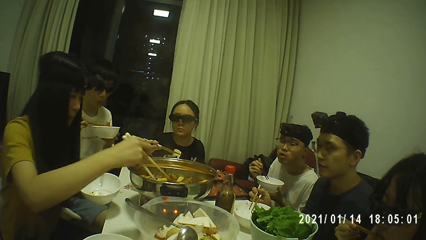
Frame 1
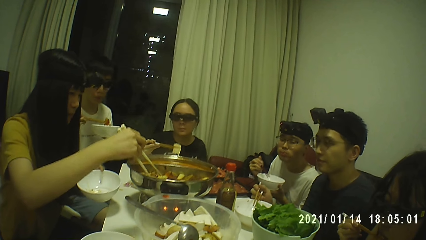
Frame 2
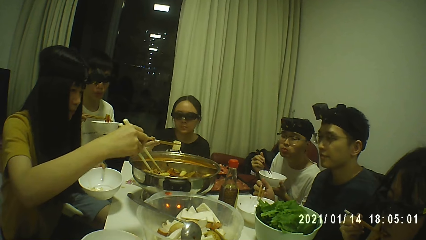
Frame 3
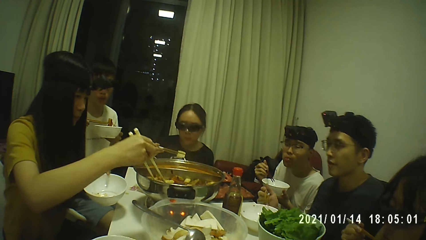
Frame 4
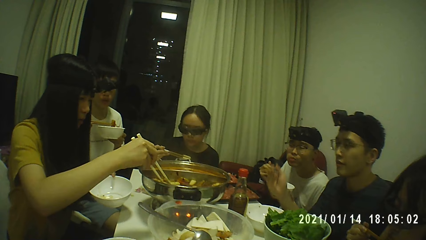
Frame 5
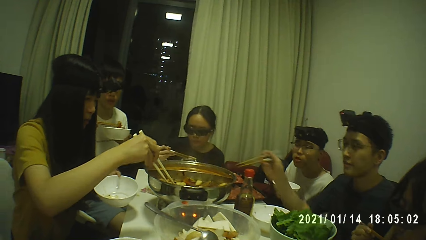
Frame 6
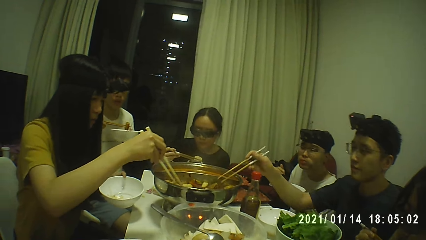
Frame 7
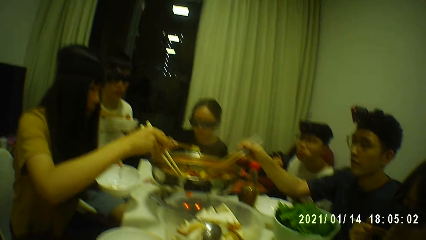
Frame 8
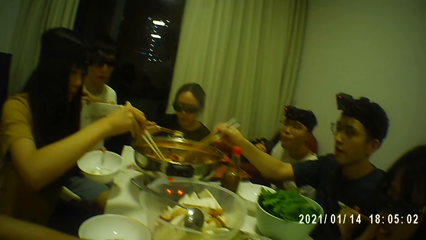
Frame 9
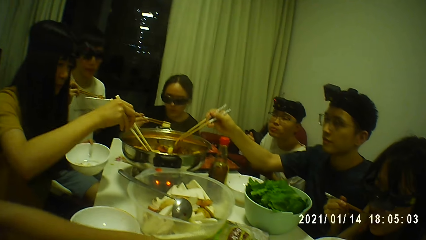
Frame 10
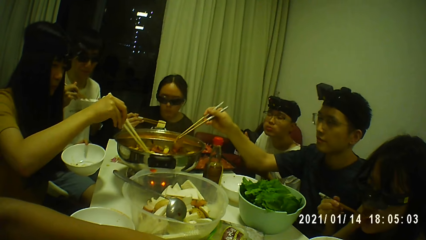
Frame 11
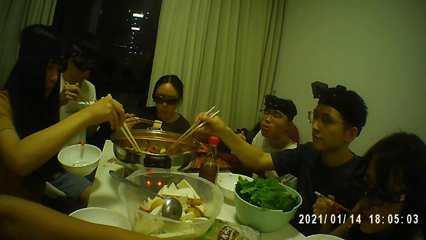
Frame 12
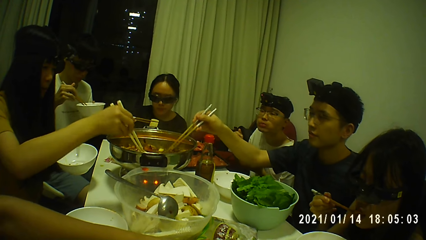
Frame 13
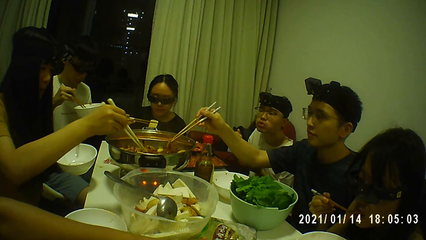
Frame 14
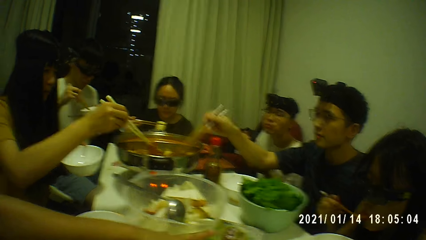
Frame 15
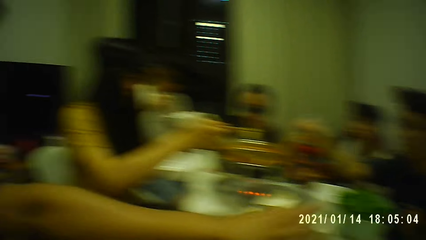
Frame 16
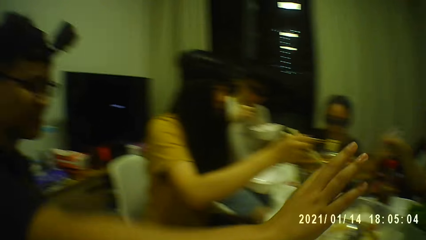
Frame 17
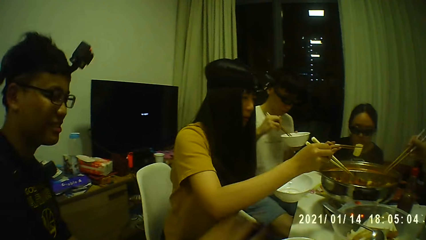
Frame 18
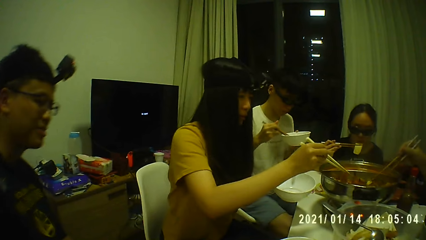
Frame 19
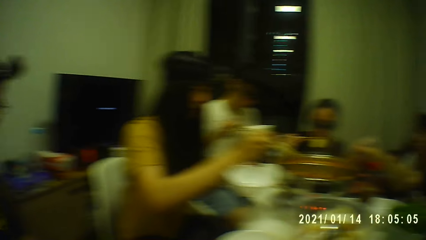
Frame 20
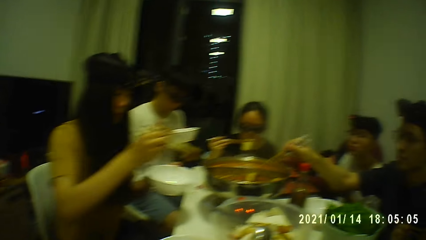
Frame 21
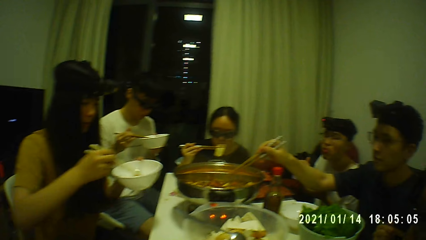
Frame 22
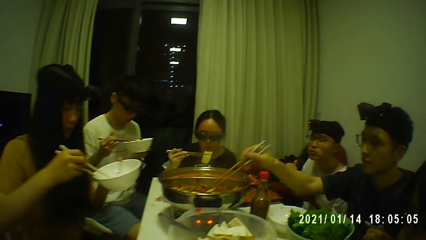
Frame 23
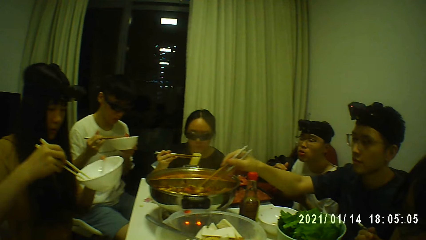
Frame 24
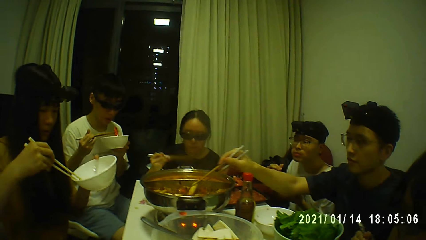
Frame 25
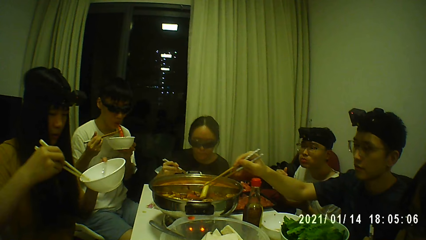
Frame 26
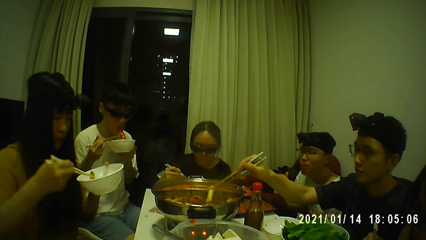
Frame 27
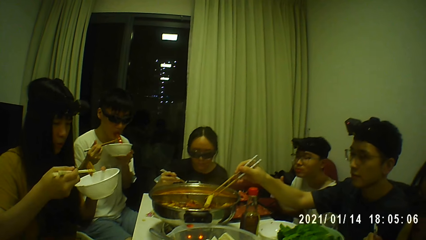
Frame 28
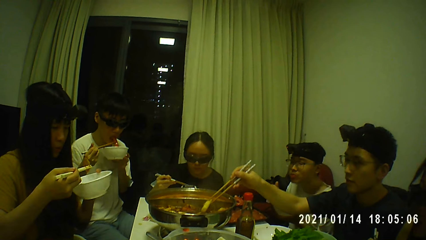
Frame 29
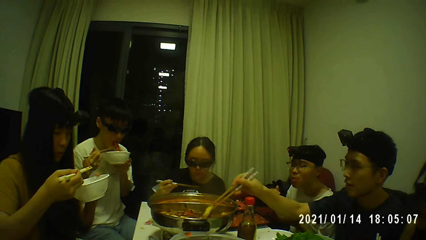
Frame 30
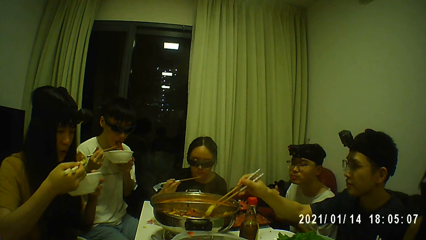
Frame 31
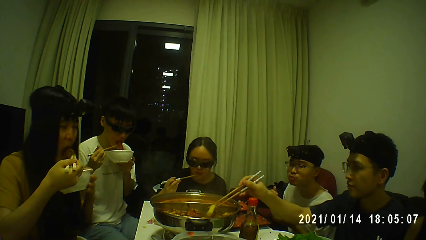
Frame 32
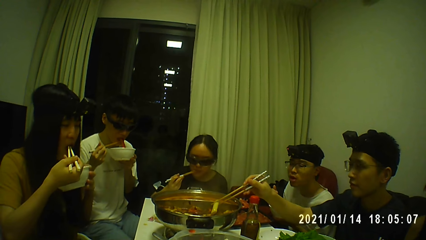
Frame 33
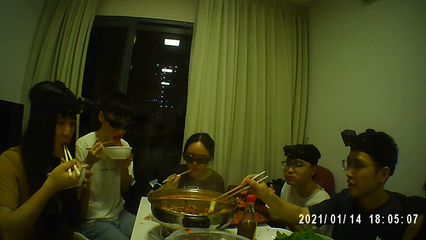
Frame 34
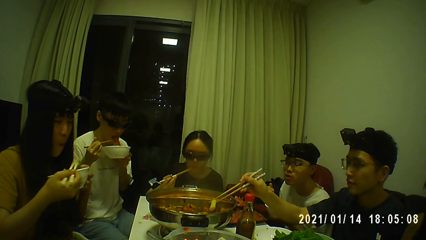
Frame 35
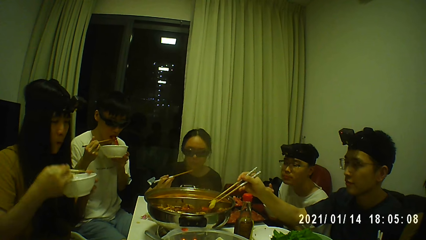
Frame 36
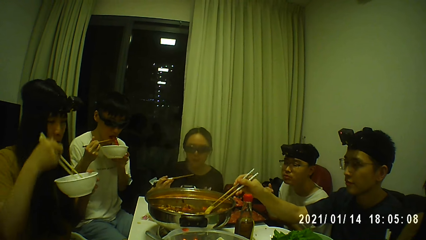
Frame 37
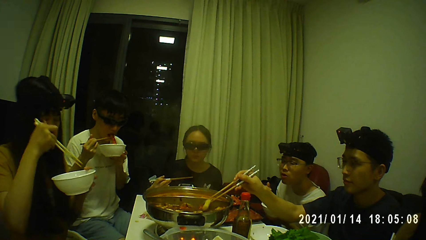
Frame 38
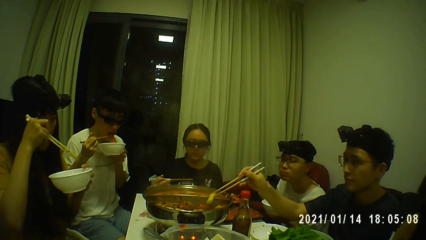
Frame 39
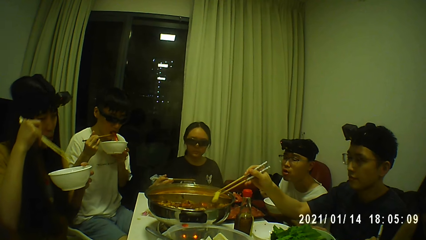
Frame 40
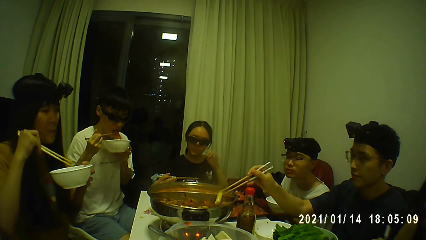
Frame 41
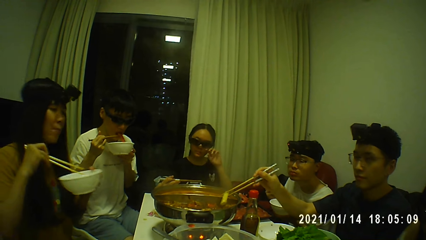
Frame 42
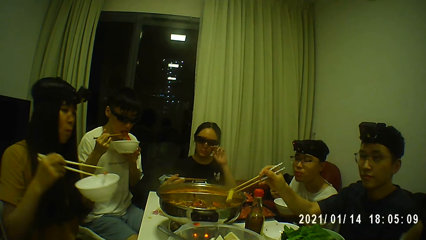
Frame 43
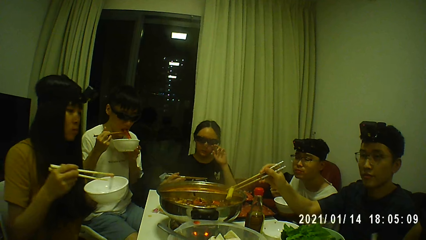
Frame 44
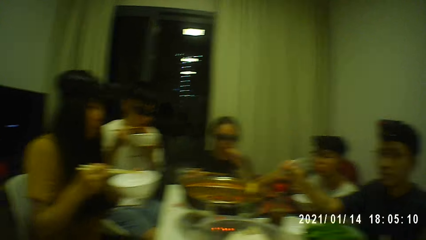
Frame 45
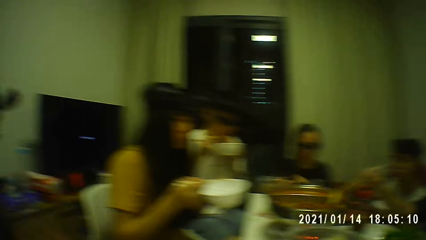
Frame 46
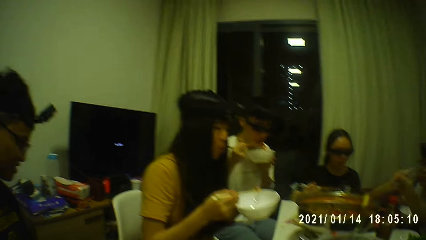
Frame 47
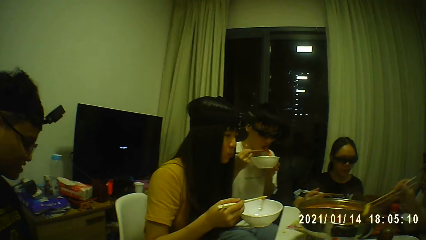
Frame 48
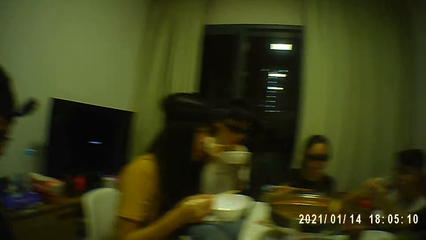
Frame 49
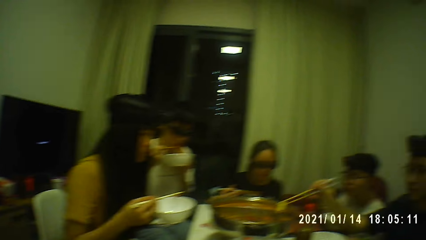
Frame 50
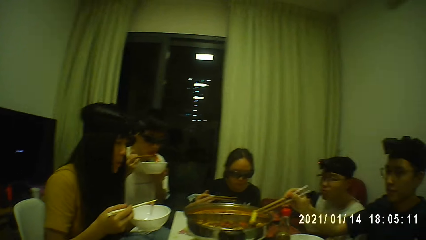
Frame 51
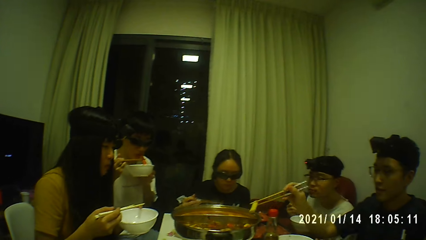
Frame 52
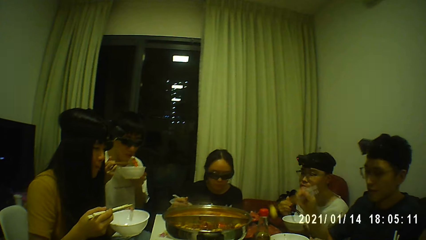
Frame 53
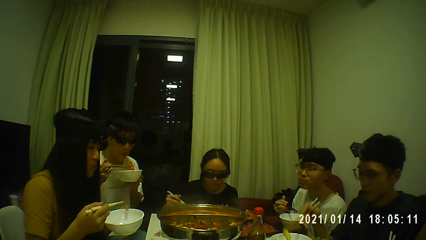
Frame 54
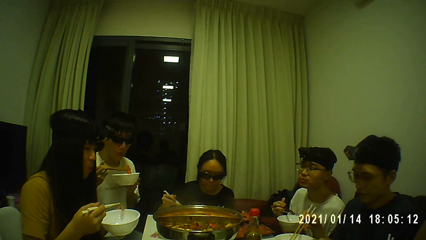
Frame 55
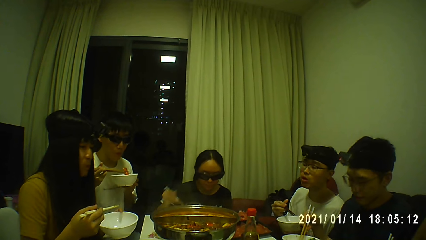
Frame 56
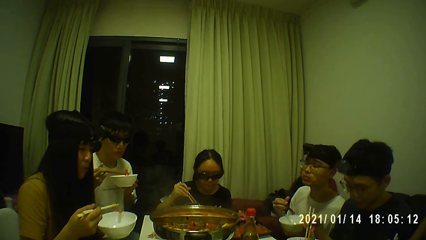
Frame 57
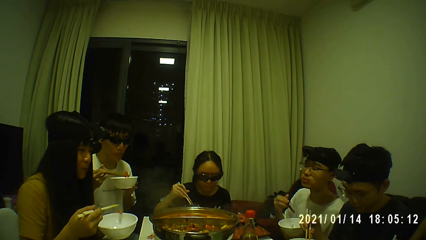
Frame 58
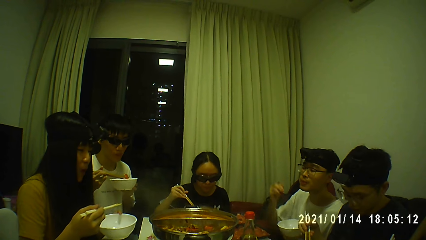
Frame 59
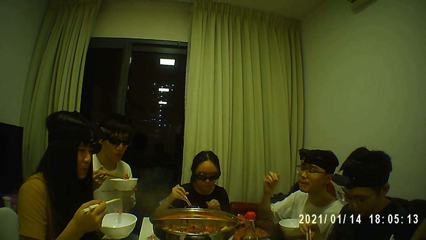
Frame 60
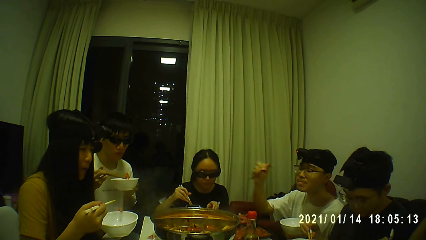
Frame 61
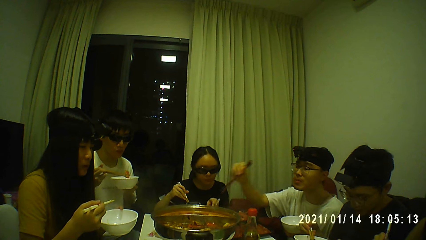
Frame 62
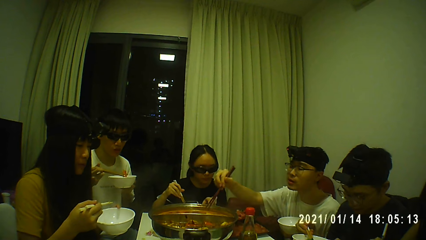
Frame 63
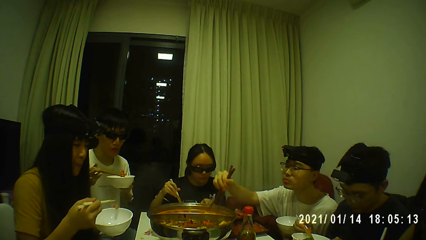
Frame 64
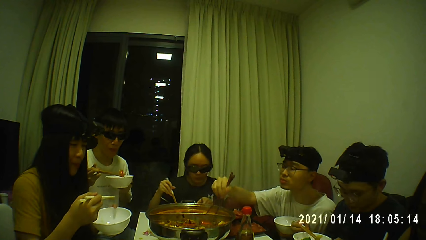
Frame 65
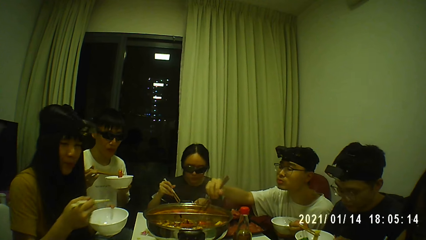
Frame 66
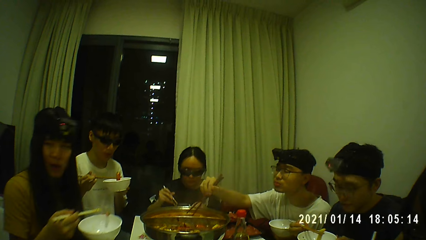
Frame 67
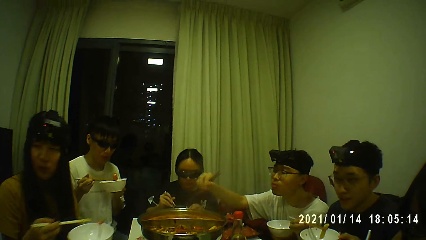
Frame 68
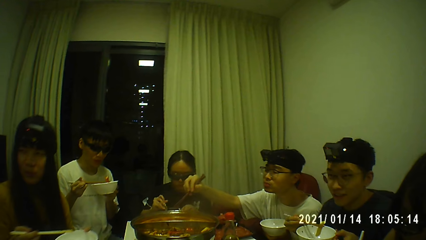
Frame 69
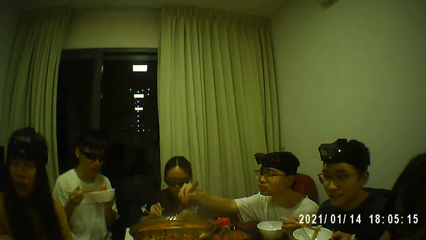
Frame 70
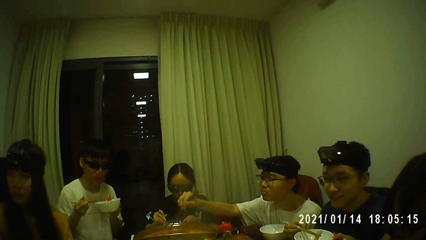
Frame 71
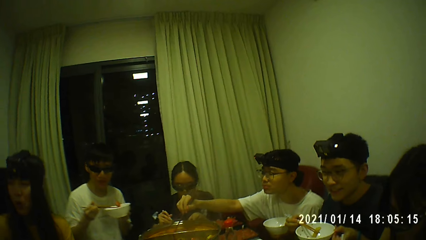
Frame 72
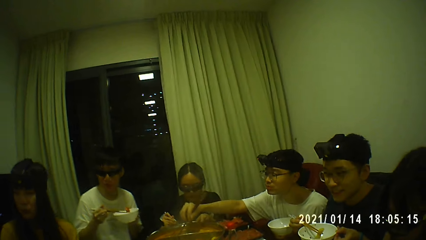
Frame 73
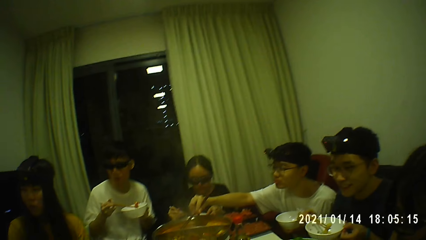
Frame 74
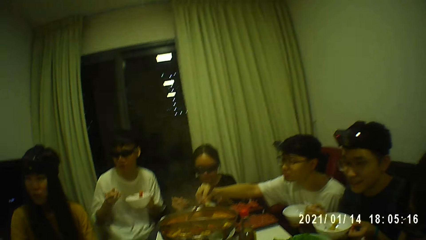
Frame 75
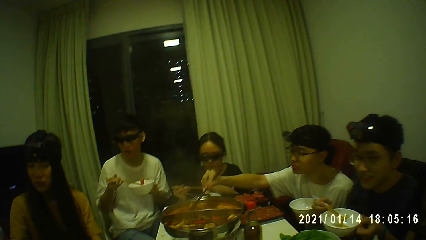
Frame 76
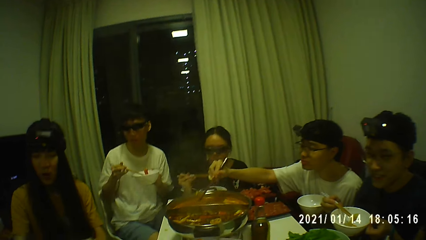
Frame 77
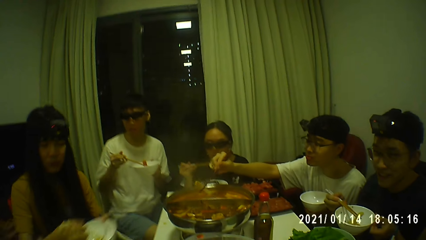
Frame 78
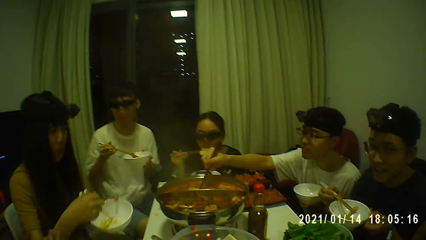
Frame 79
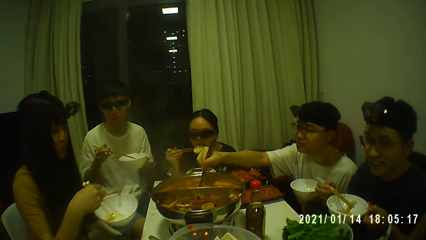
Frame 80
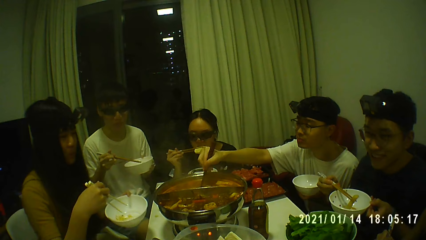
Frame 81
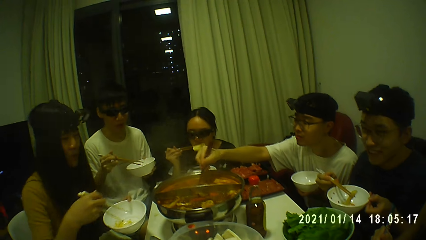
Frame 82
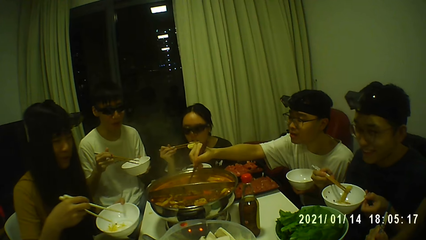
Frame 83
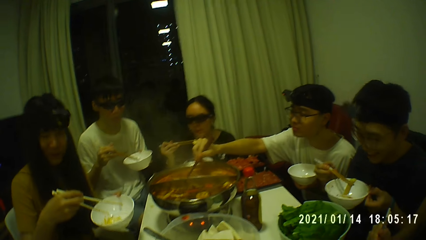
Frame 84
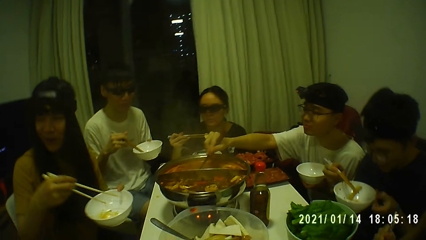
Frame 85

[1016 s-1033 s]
A woman takes a piece of beef from the pot with the chopsticks in her right hand. Another woman eats the piece of beef with the chopsticks in her right hand. A man picks the piece of hotdog from the soup bowl with the chopsticks in his right hand. The first woman drops the piece of beef in the soup bowl with the chopsticks in her right hand. Another man takes a piece of beef from the pot with the chopsticks in his right hand. The first man eats the piece of hotdog with the chopsticks in his right hand. The other man drops the piece of beef in the soup bowl with the chopsticks in his right hand. The other man picks the piece of beef from the soup bowl with the chopsticks in his right hand. The camera wearer looks around.
